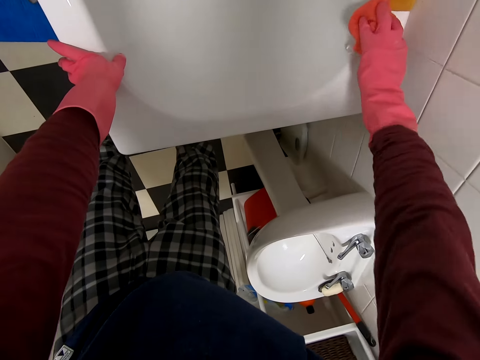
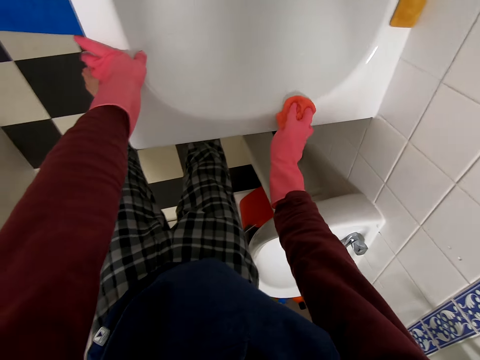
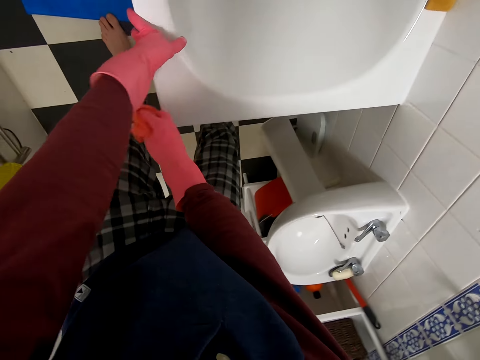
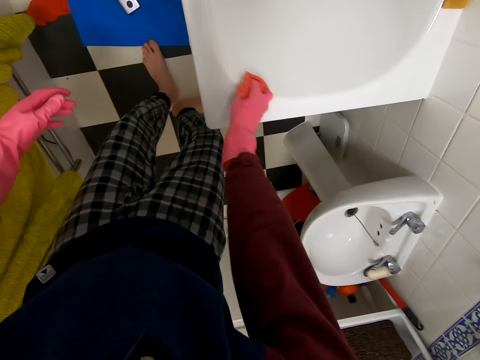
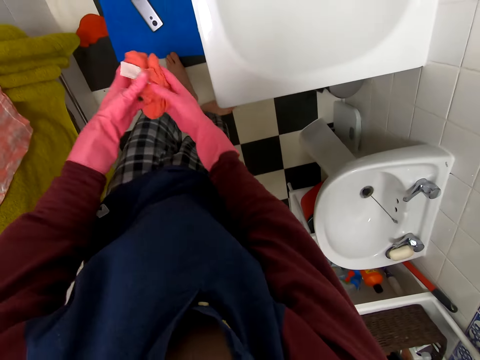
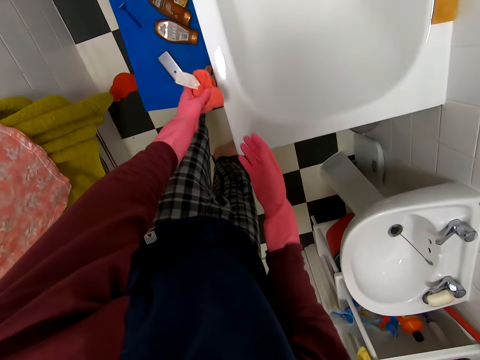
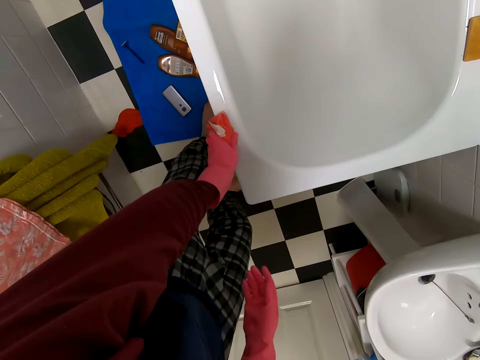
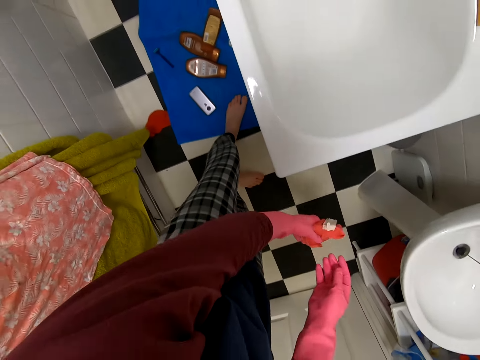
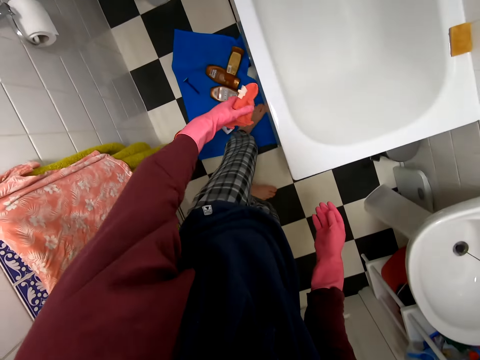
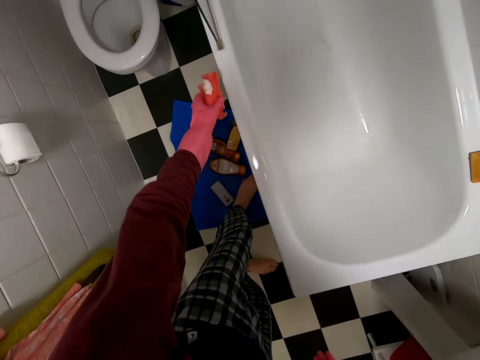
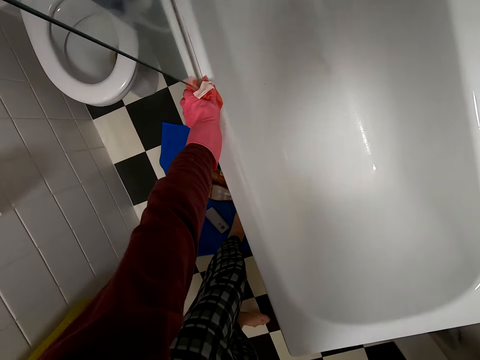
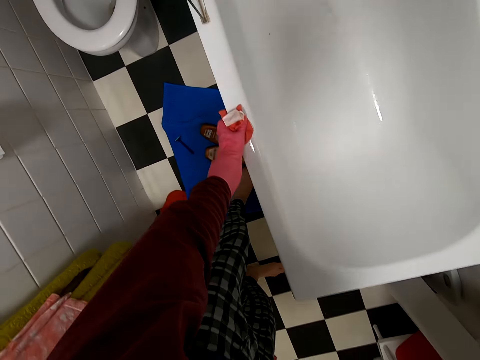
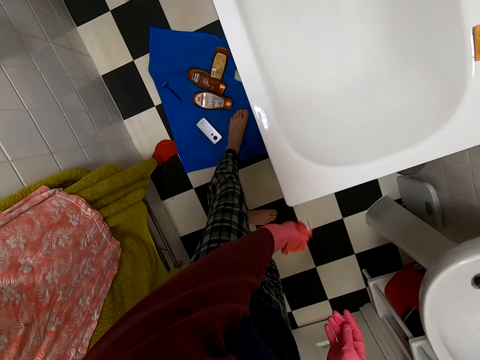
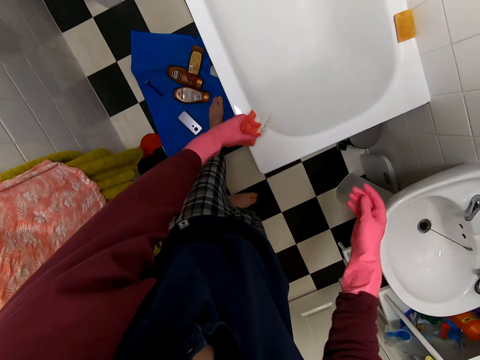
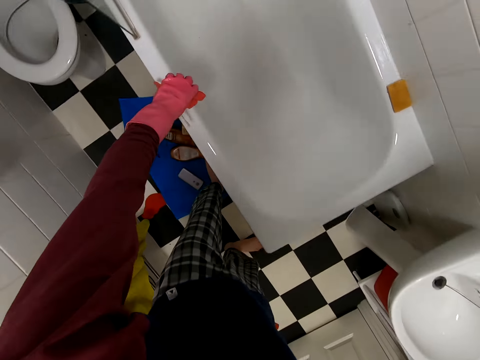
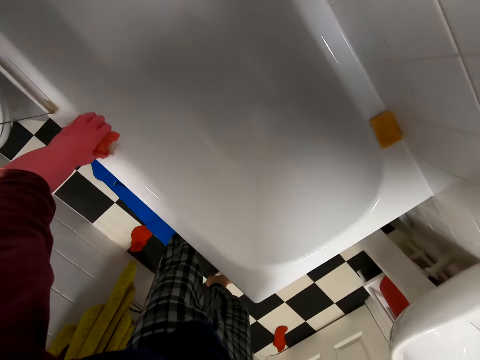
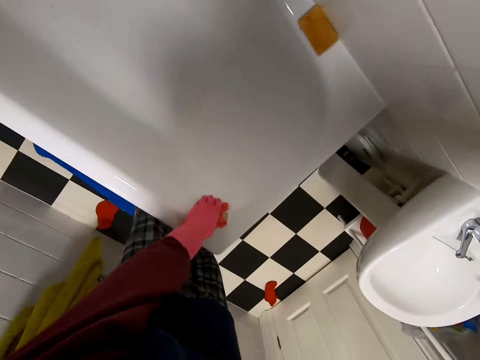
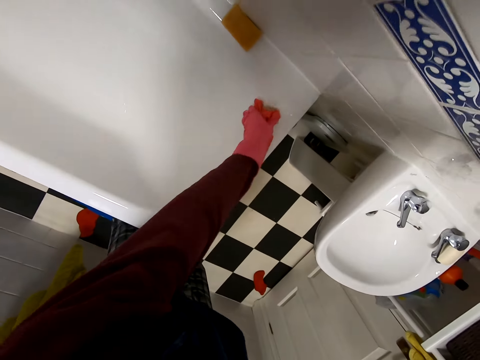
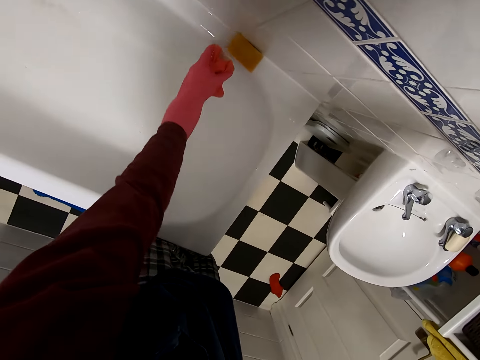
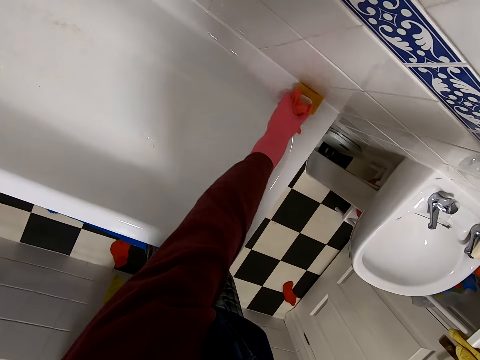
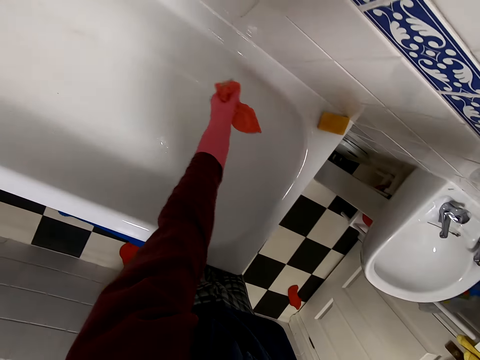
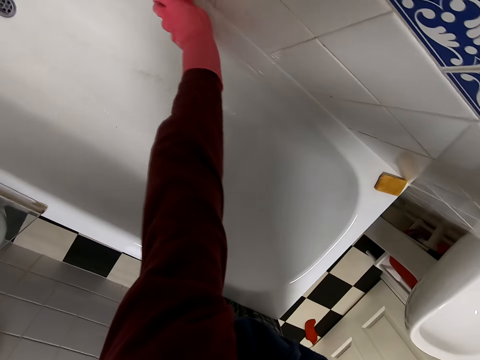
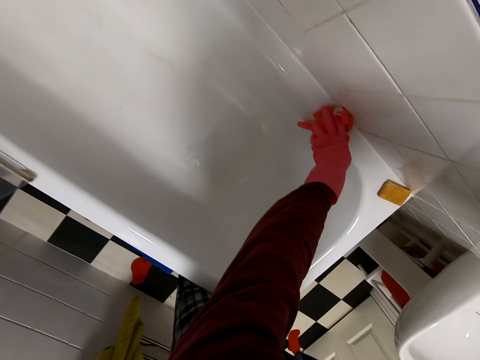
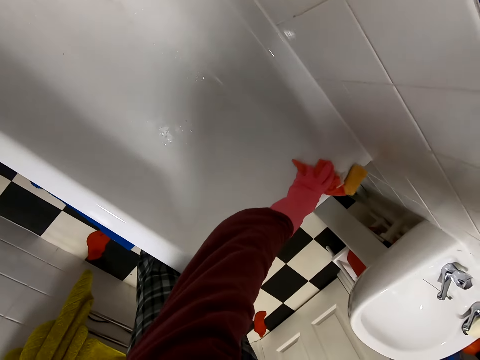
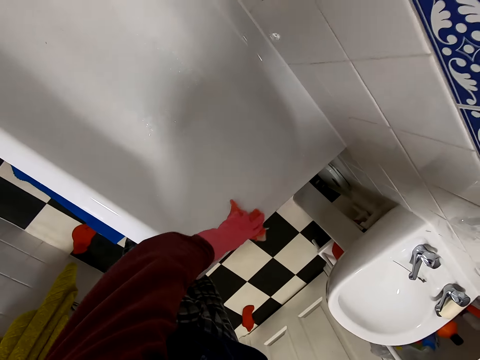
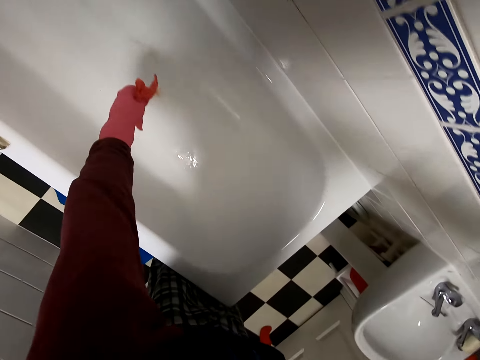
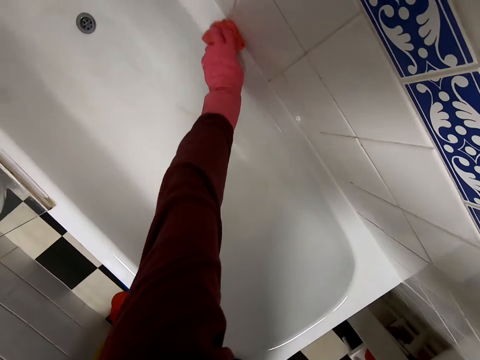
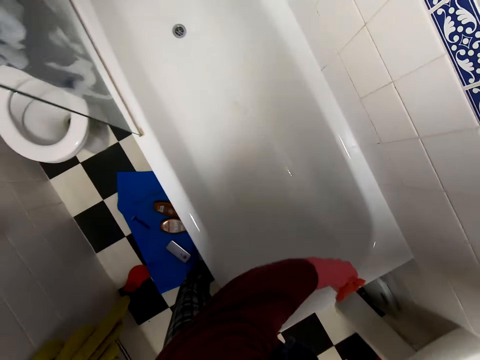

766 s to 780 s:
The camera wearer moves the sponge to the left hand. They move the soap. They wipe the bath tub.

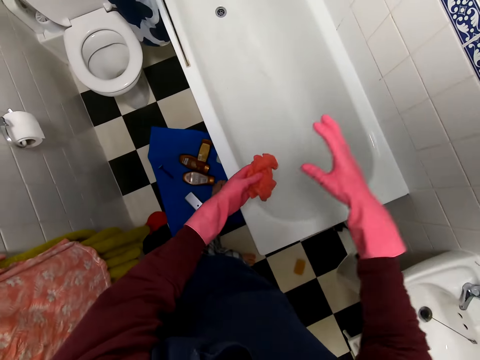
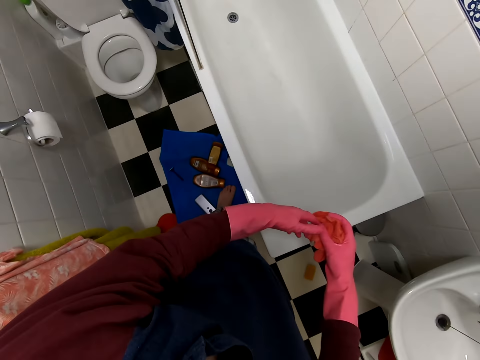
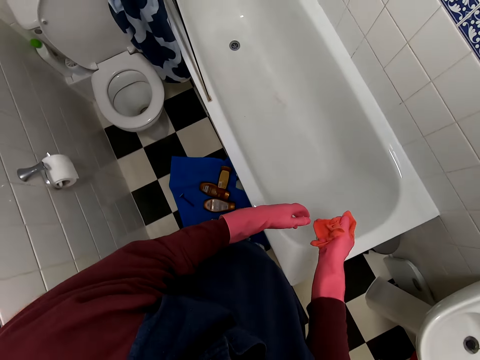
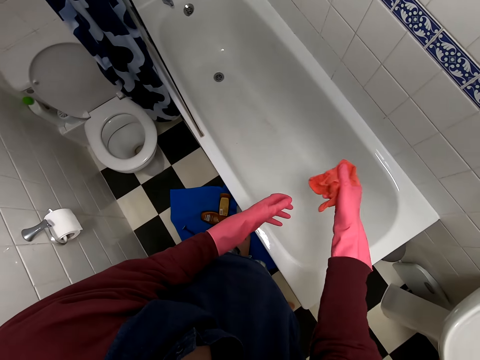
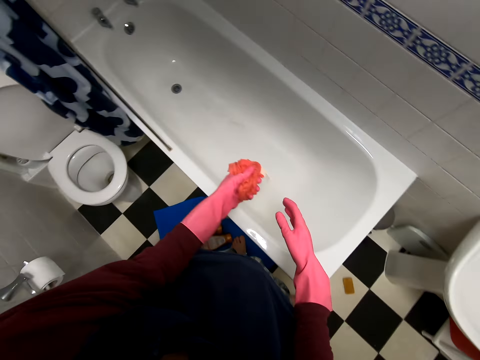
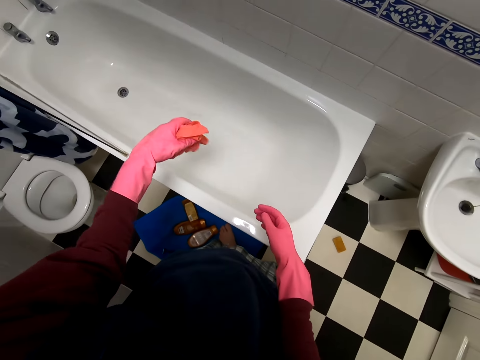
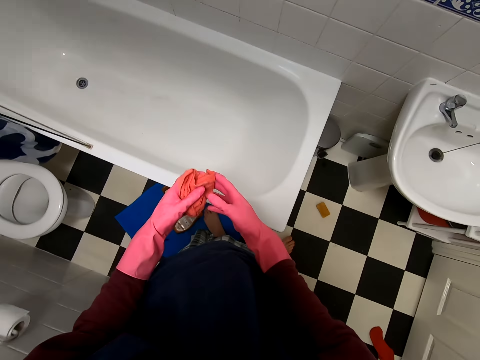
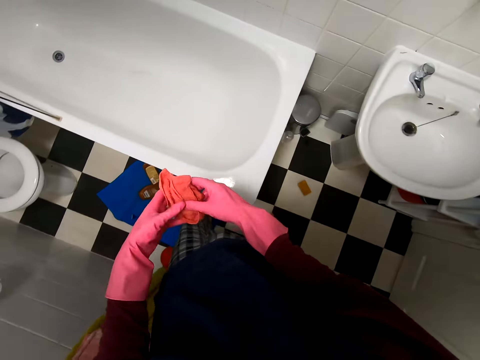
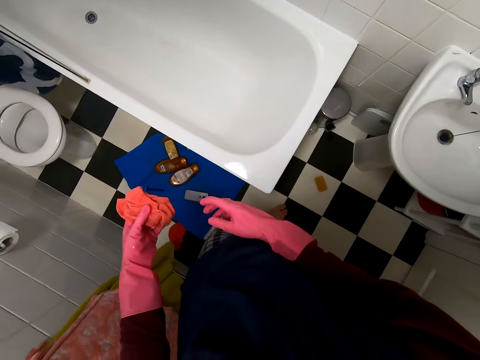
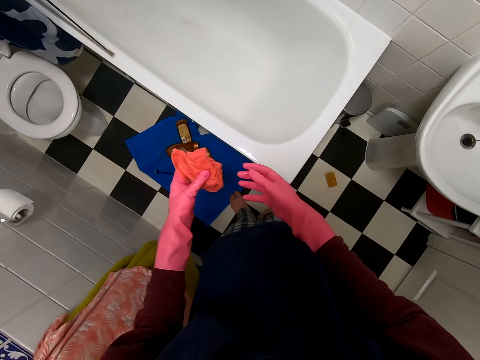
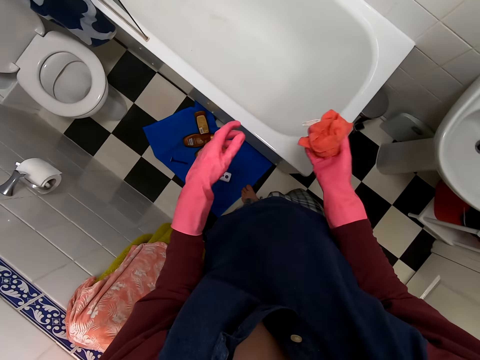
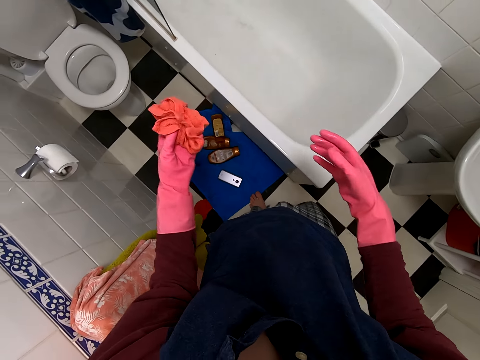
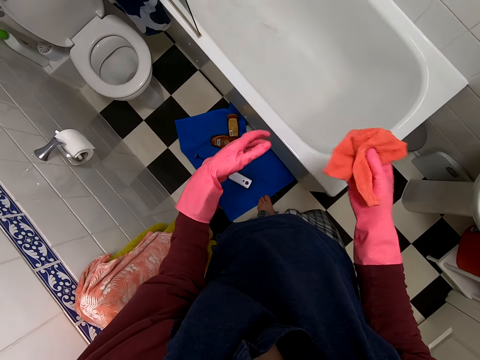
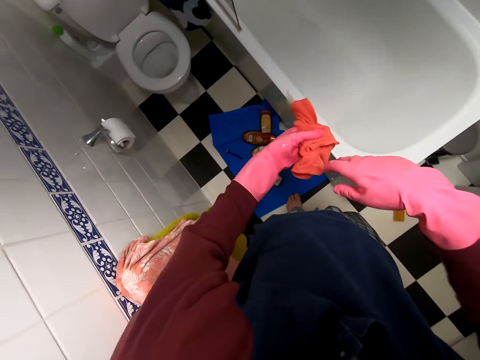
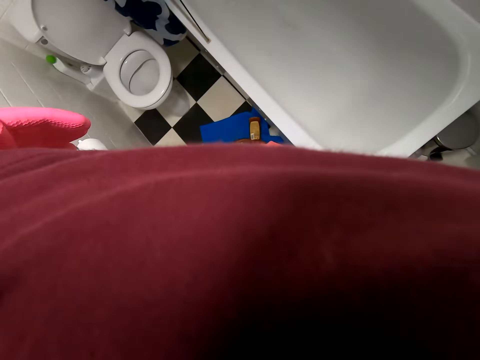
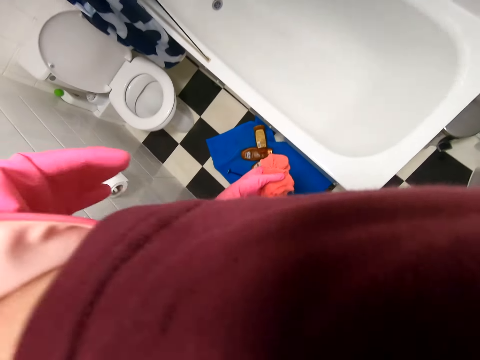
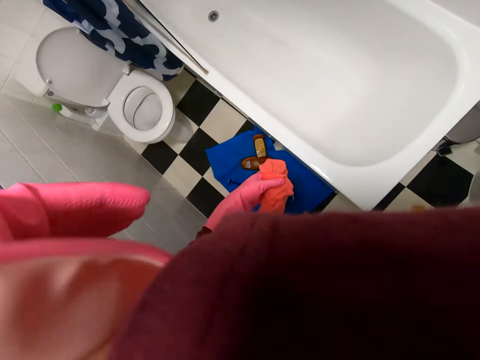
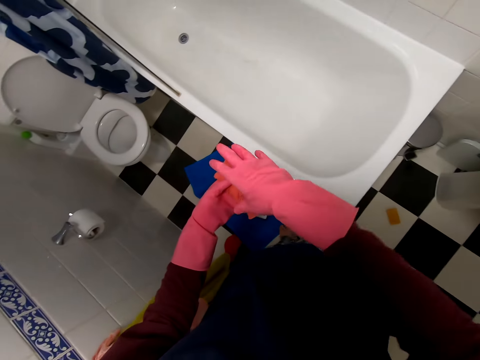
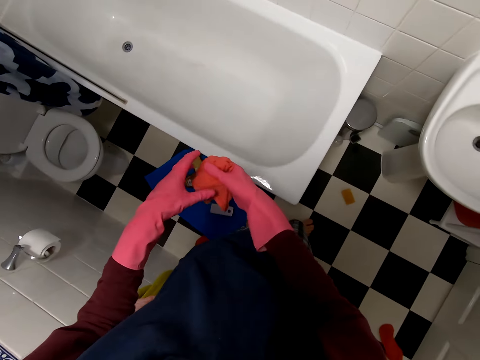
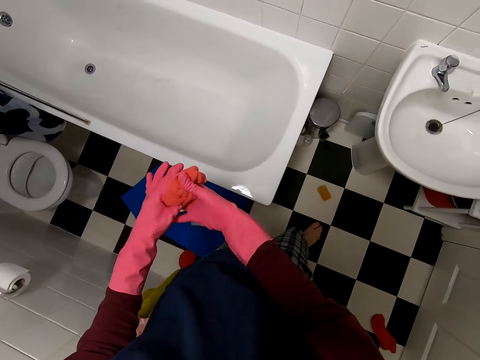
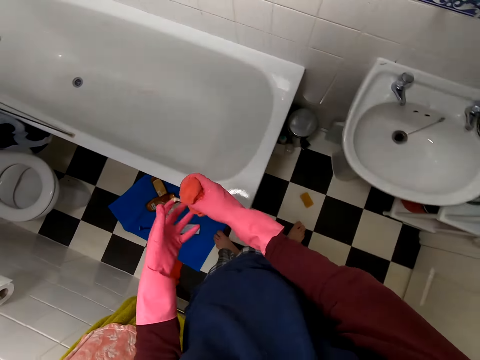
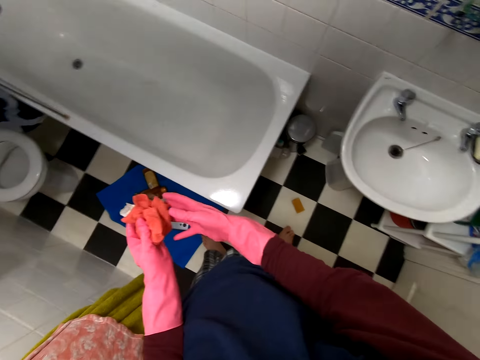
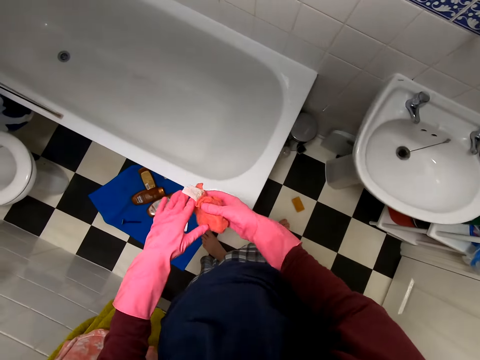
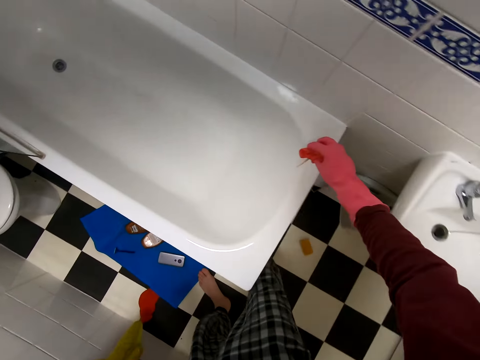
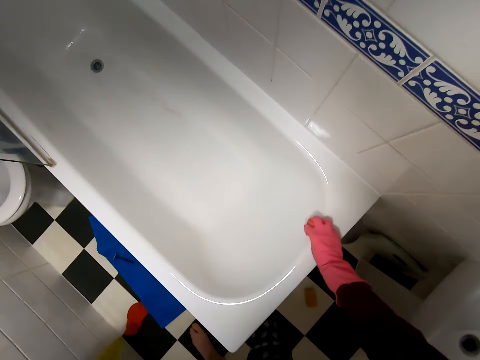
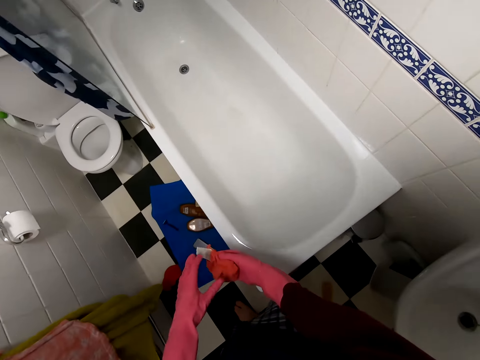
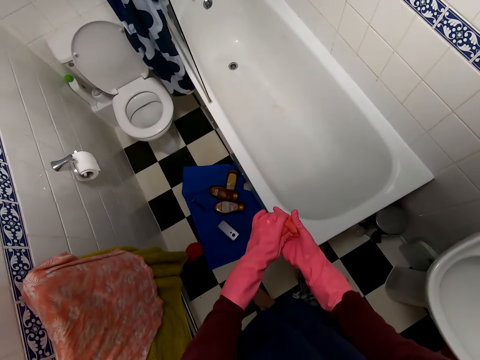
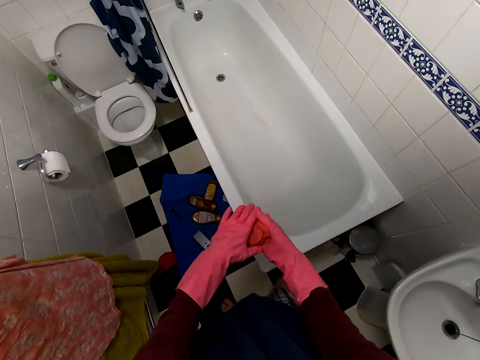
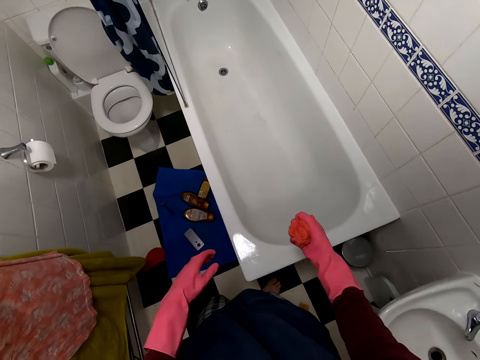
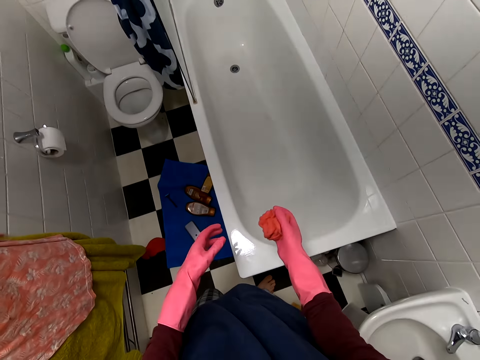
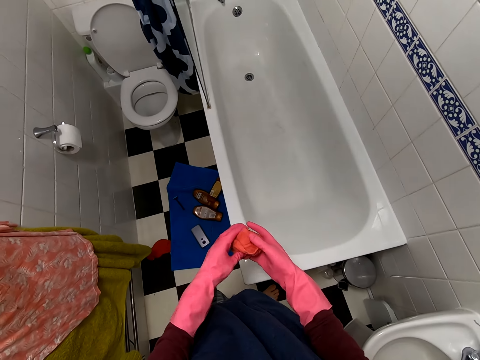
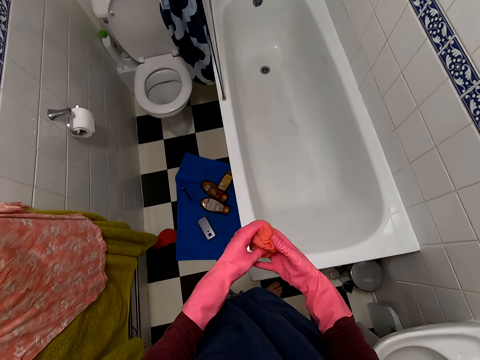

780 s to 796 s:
The camera wearer moves the sponge to the right hand. They hold the towel. They exchange the towel in the hand. They wipe the nose. They move the hand. They hold the towel. They wipe the bath tap or bath tub. They hold the towel.
